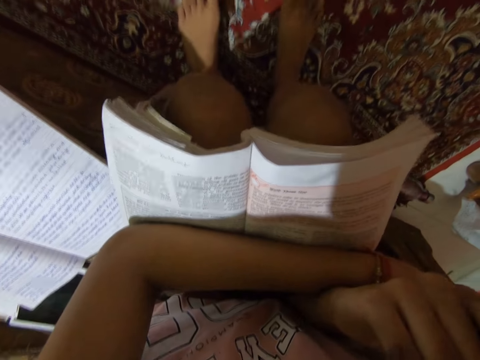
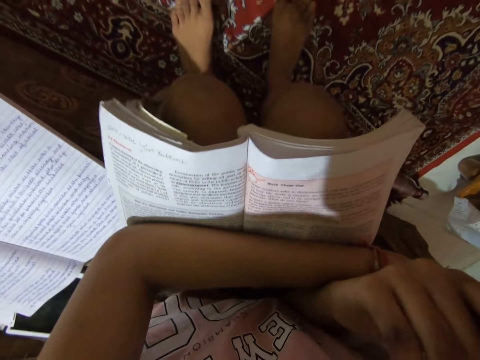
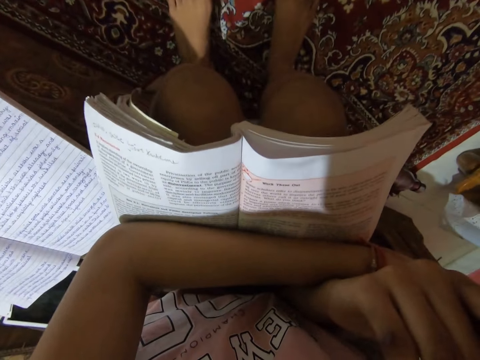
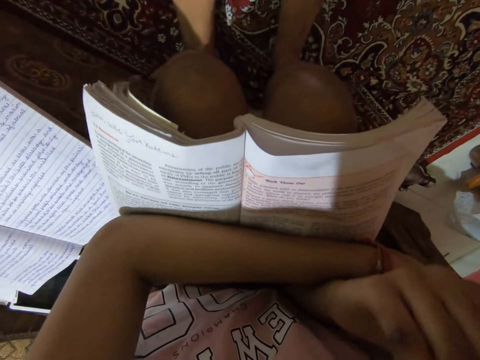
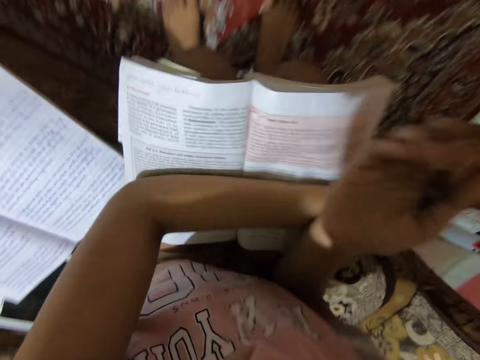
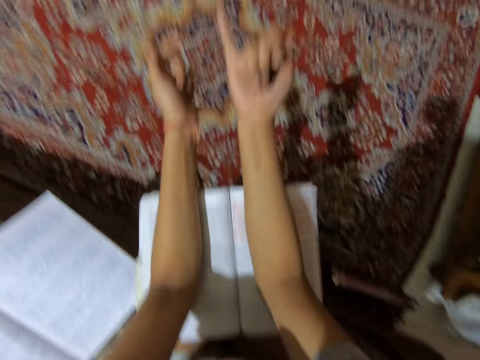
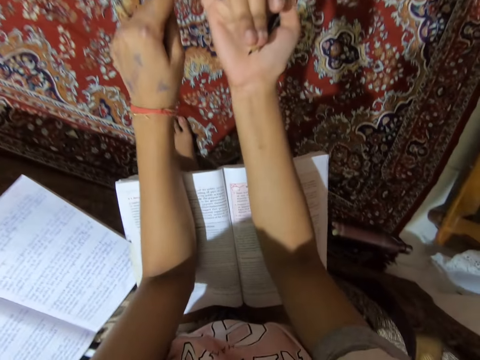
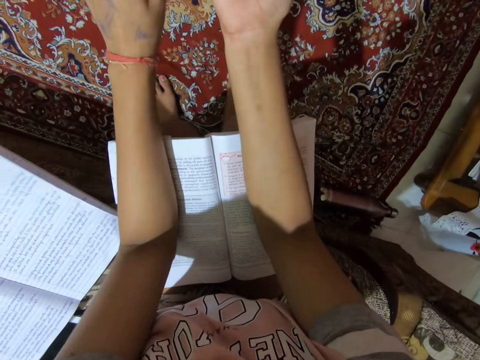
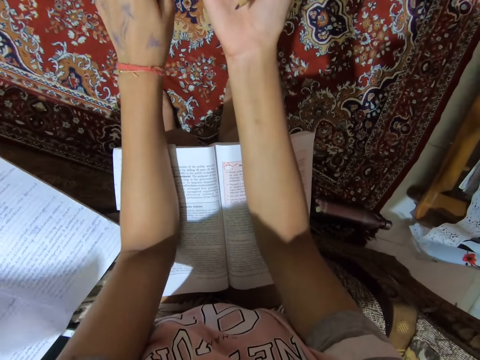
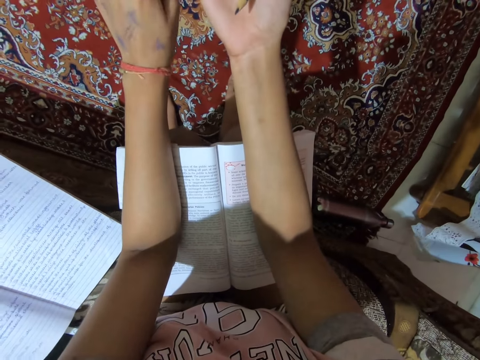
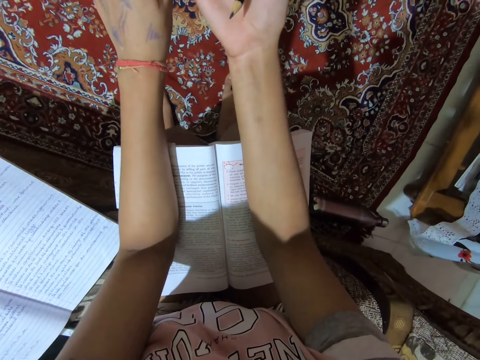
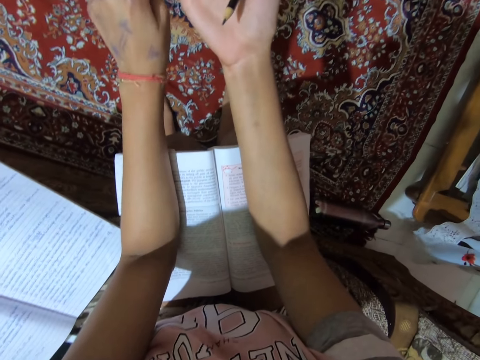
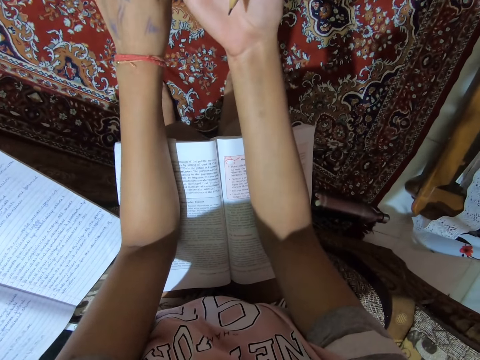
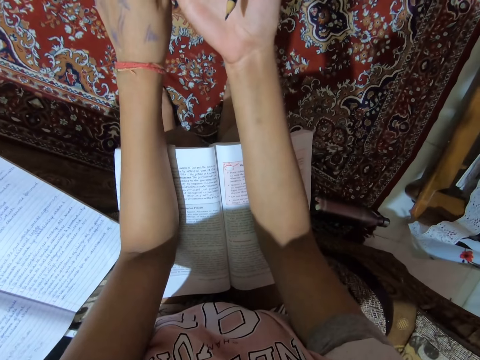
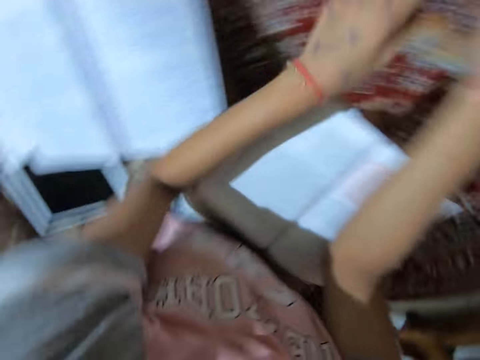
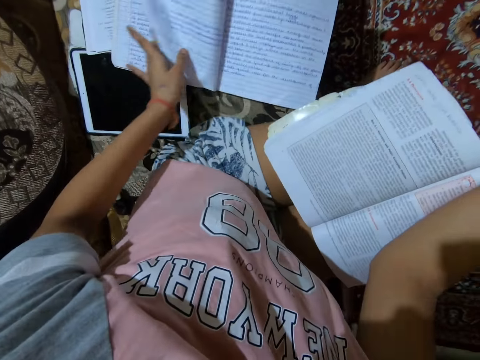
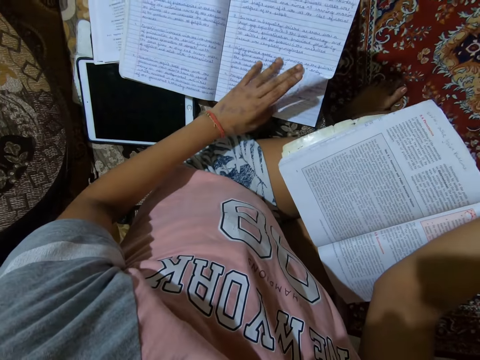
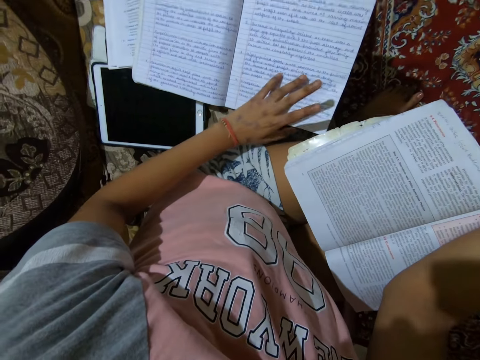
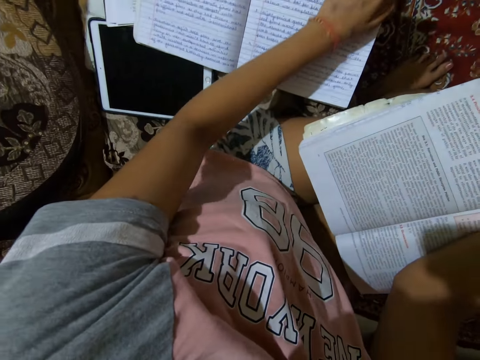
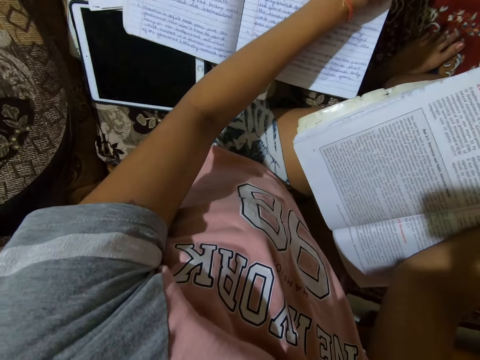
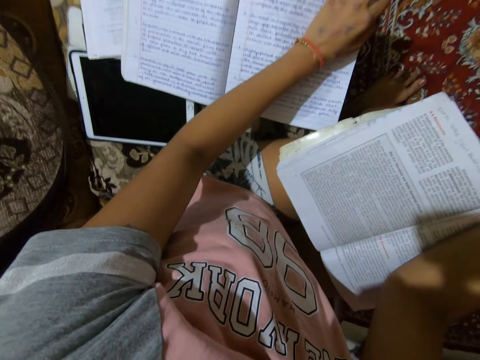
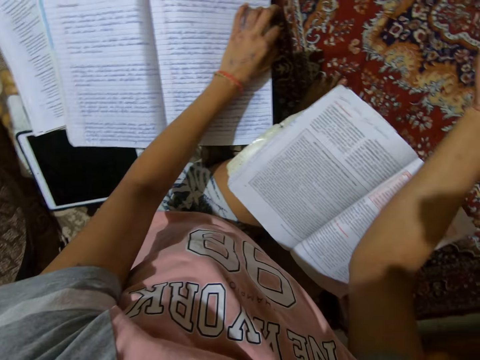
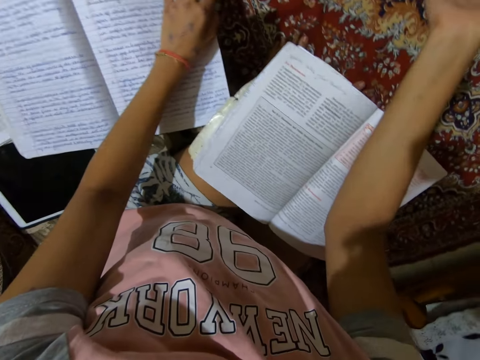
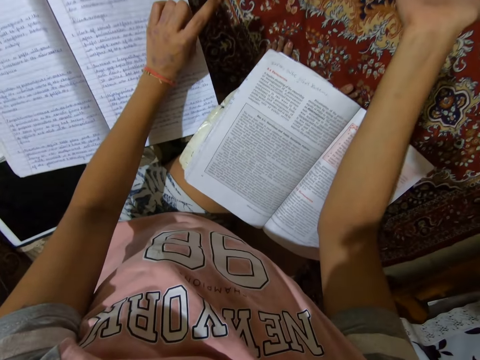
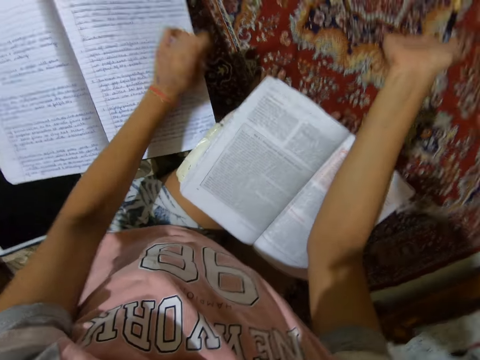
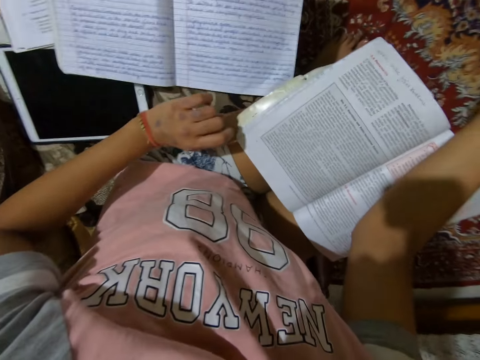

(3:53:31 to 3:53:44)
The camera wearer stops gesticulating with the right hand. They stretch out both hands. They flip through a page of the notebook. They read the writing book. They put the left hand on the notebook.

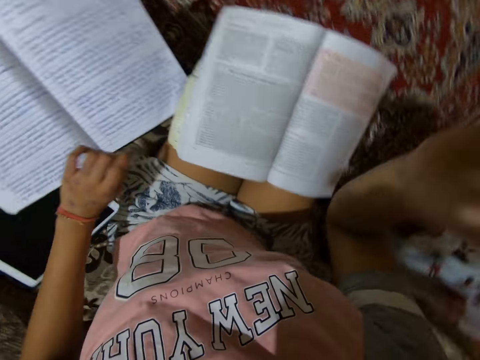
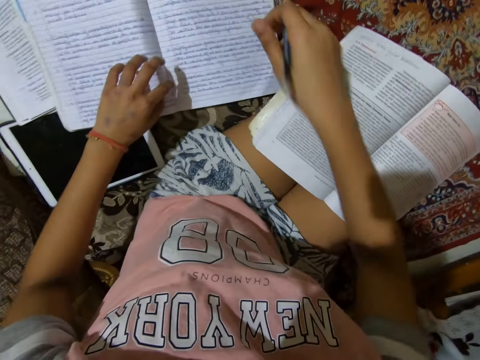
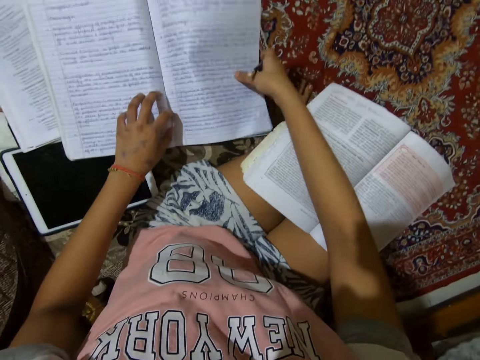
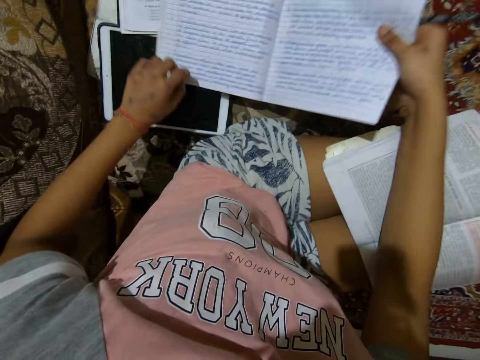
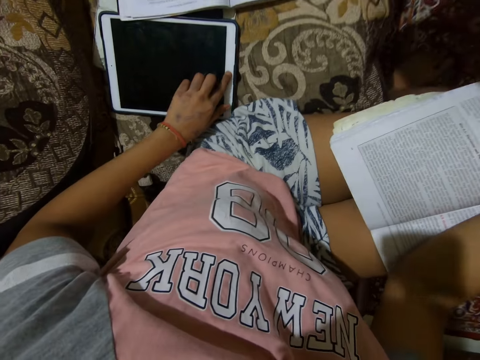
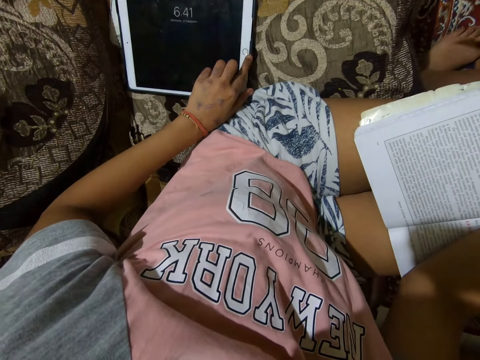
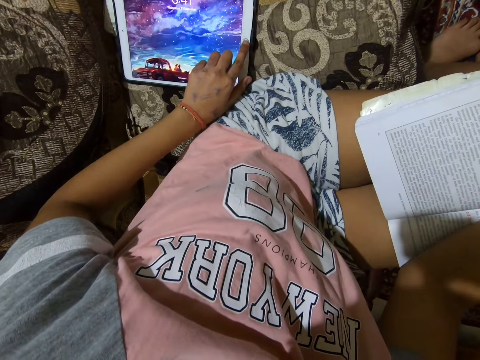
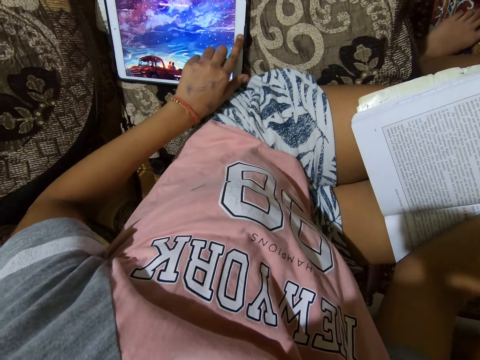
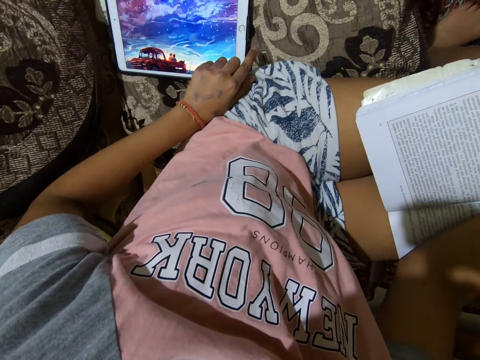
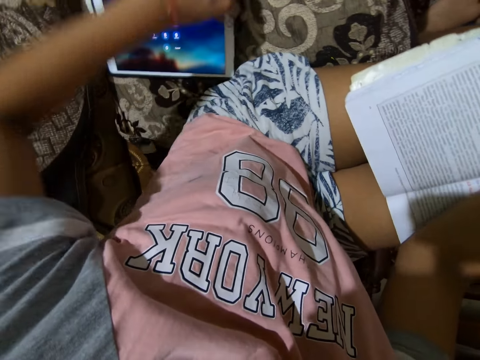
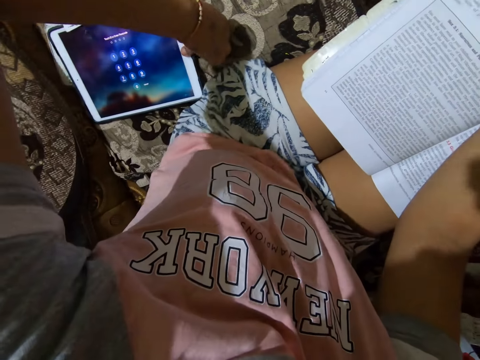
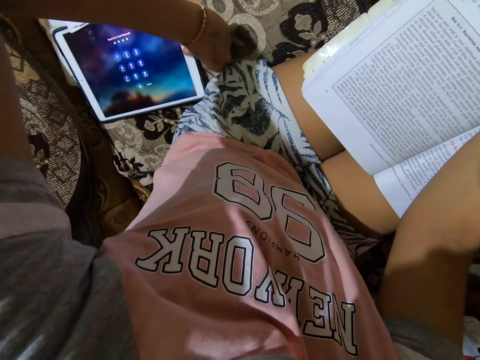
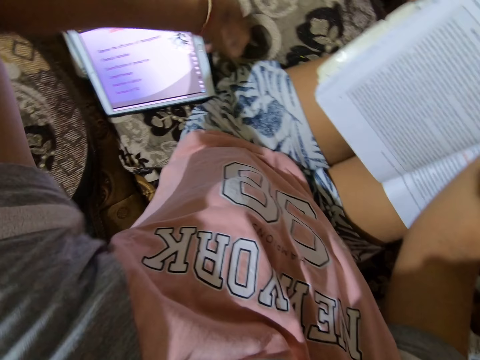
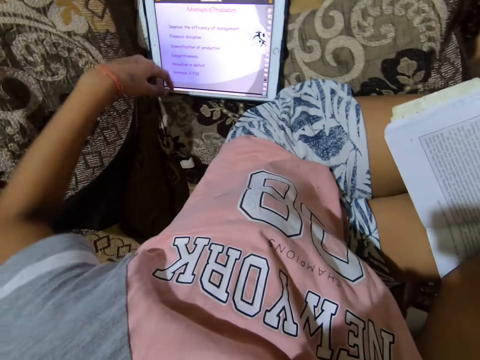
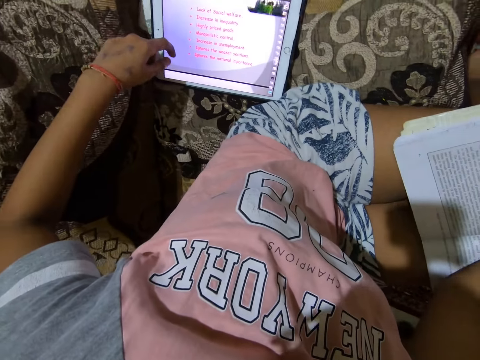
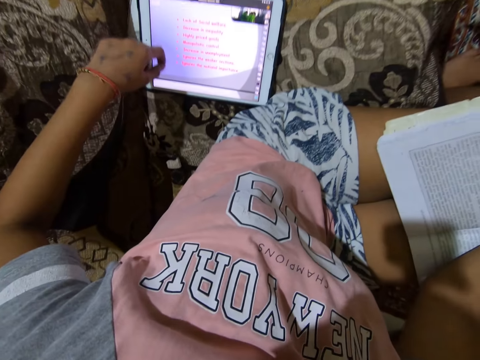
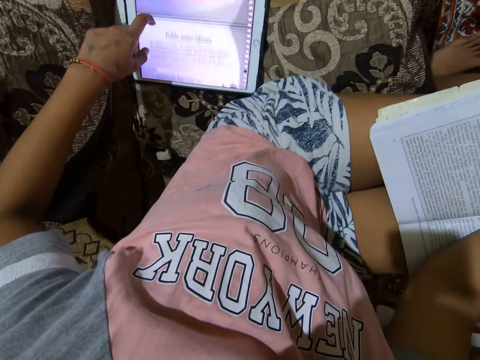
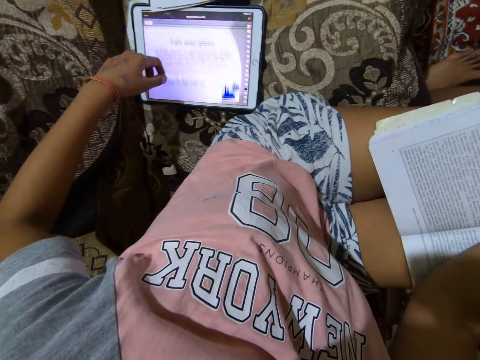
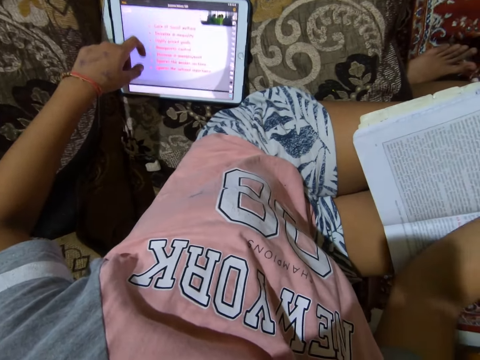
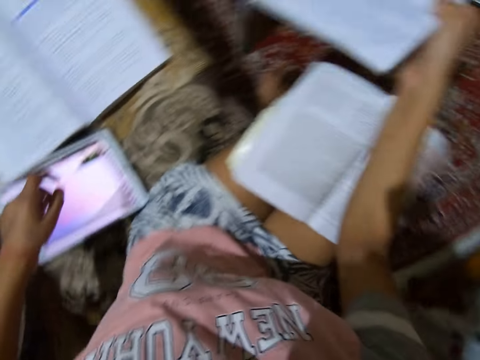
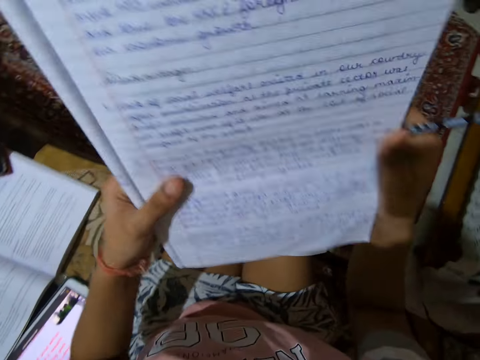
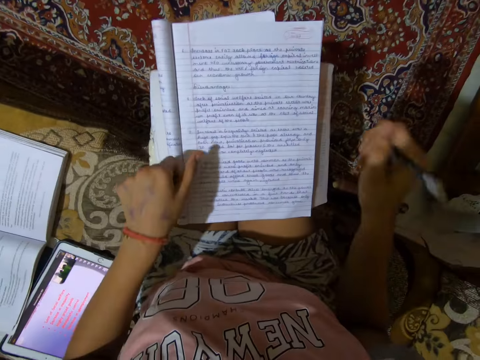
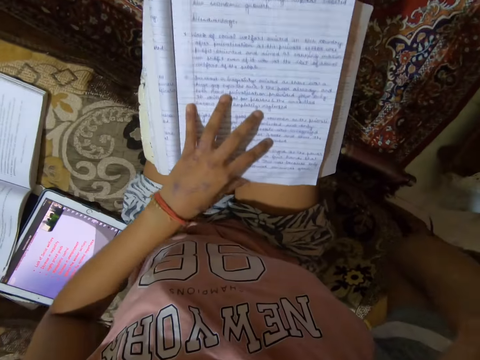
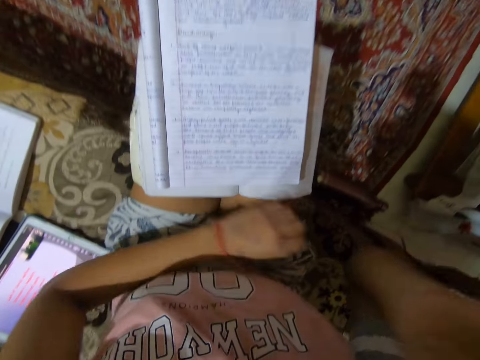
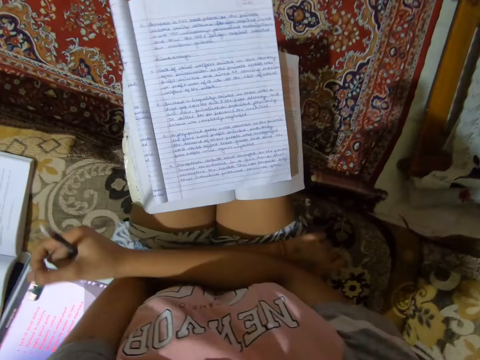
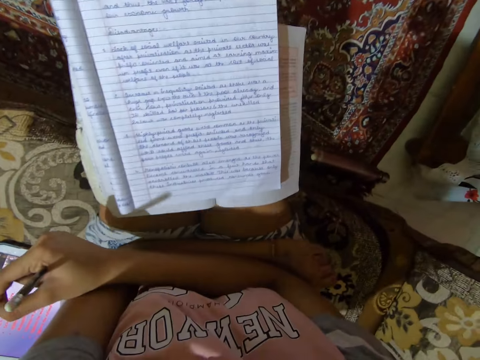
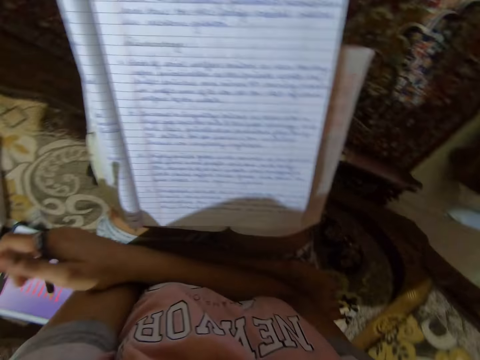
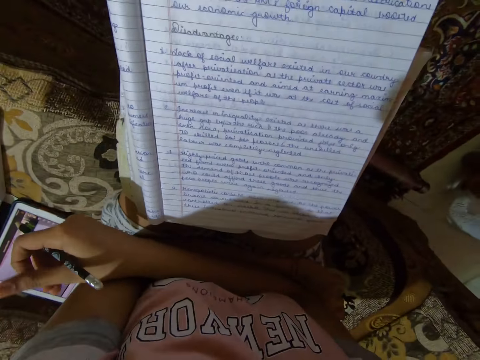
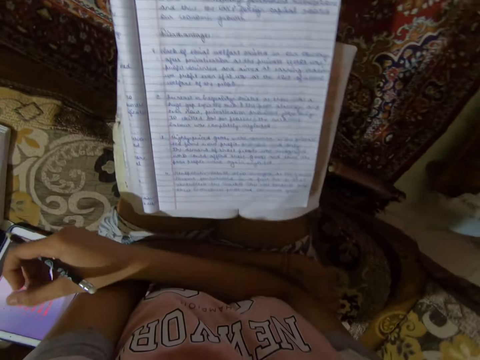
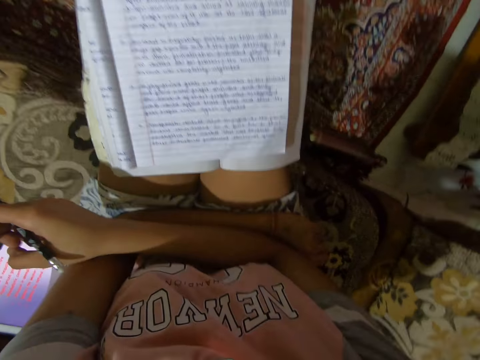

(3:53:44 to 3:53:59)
The camera wearer holds the notebook with the right hand. They put the left hand on an iPad. They lift the notebook off the couch with the right hand. They press a button on the tab. They take the hand off the button. They press a button on the iPad. They use the phone. They place the thumb on the button. They remove the thumb from the button. They scroll through the iPad. They hold the notebook with both hands. They drop the notebook on the lap. They raise the right hand. They put the left hand on the notebook. They move the notebook on the lap. They fold both hands. They read the book.
